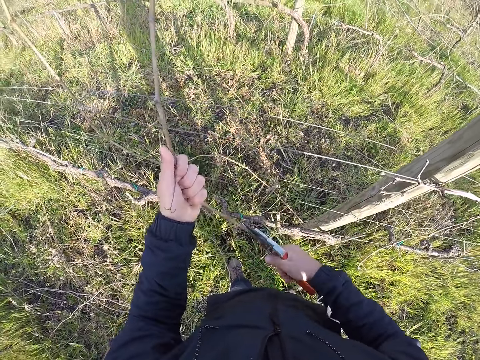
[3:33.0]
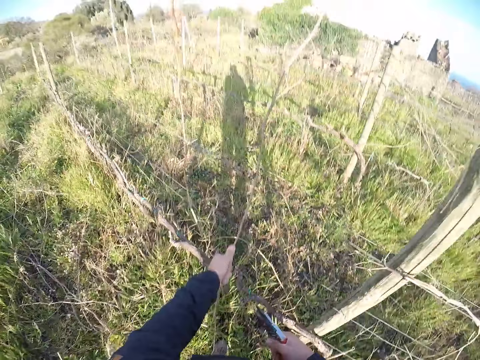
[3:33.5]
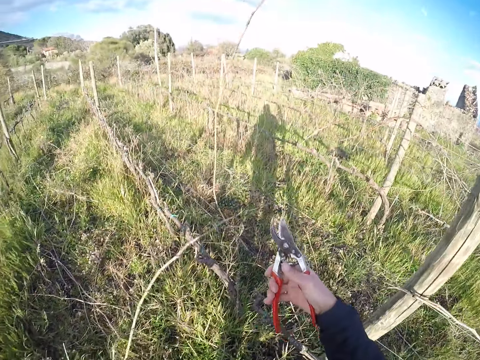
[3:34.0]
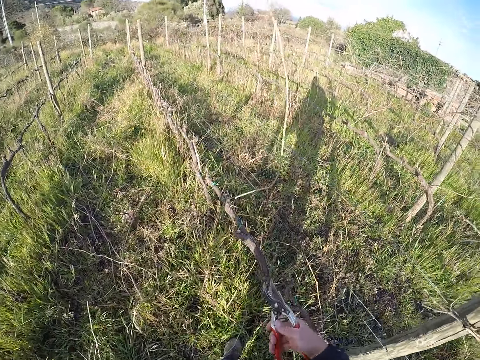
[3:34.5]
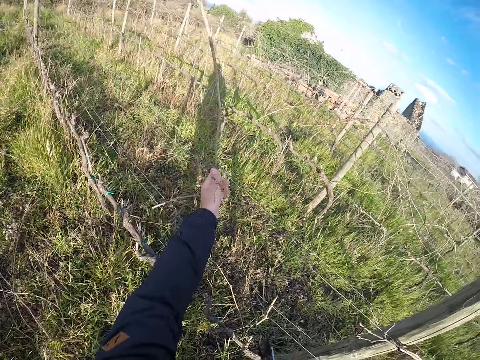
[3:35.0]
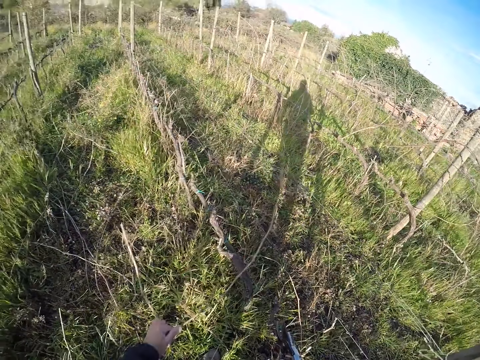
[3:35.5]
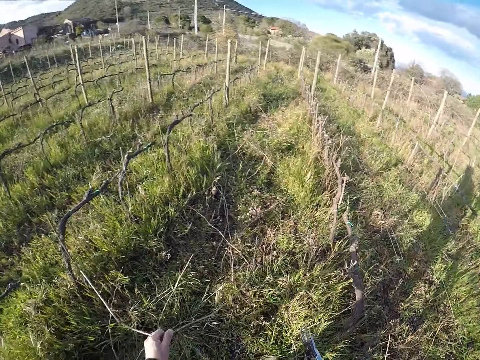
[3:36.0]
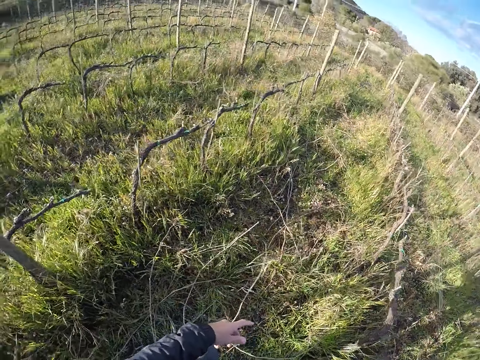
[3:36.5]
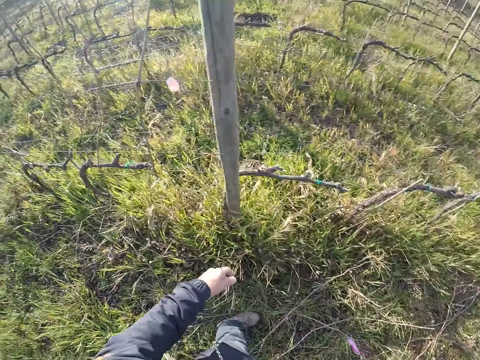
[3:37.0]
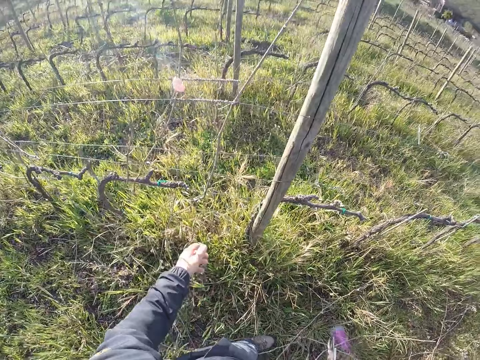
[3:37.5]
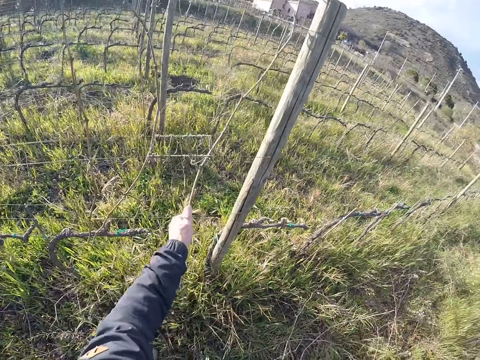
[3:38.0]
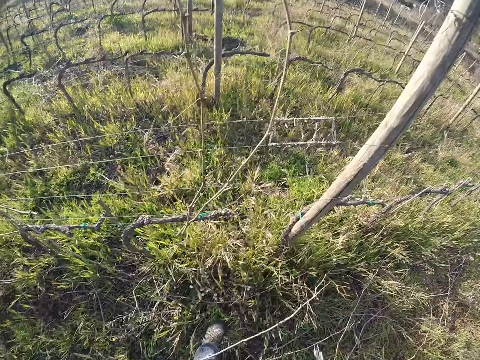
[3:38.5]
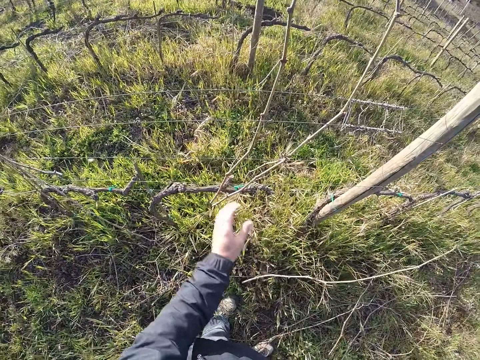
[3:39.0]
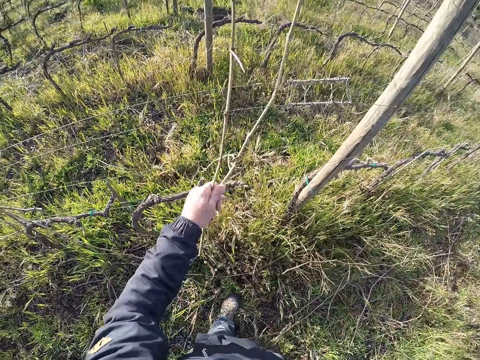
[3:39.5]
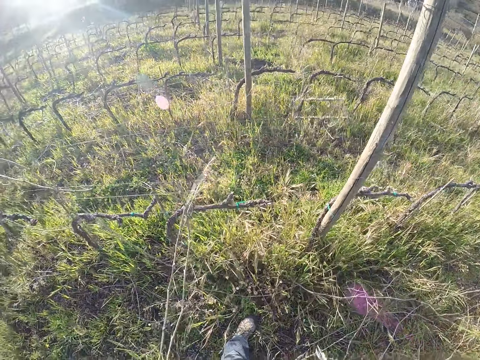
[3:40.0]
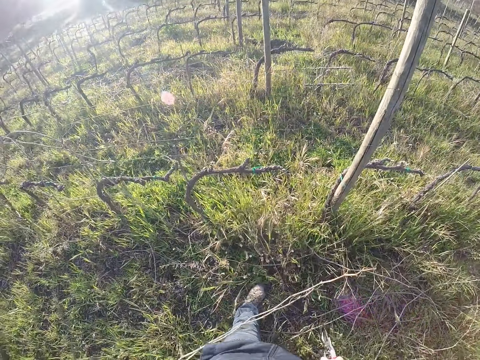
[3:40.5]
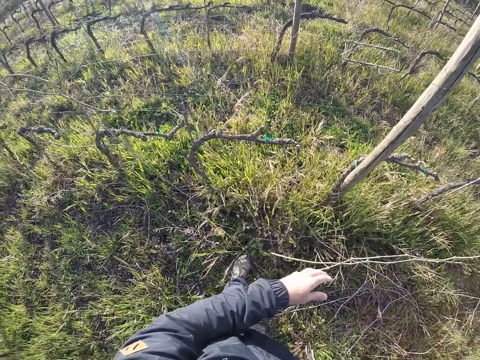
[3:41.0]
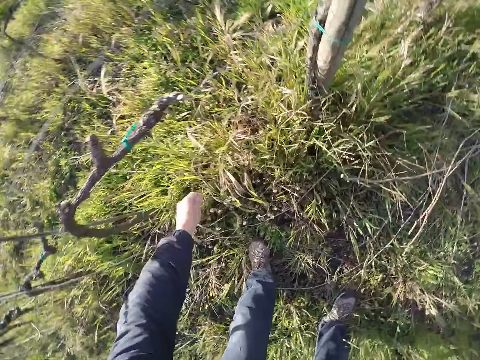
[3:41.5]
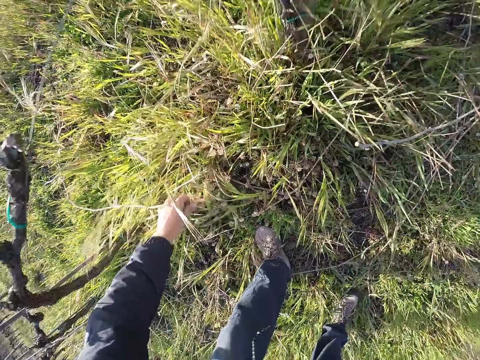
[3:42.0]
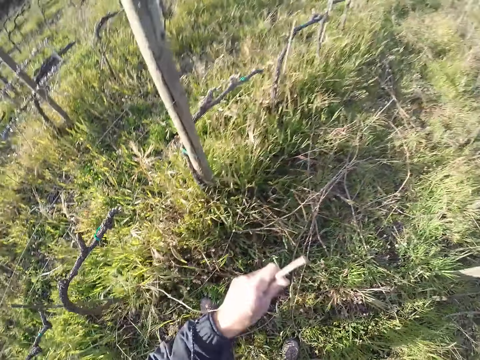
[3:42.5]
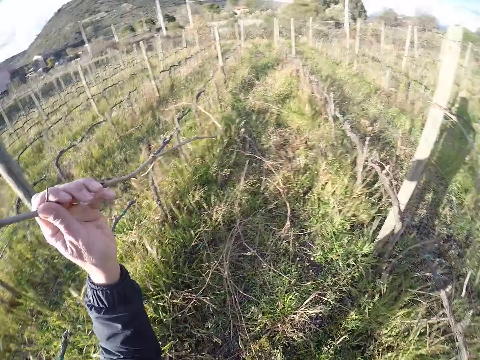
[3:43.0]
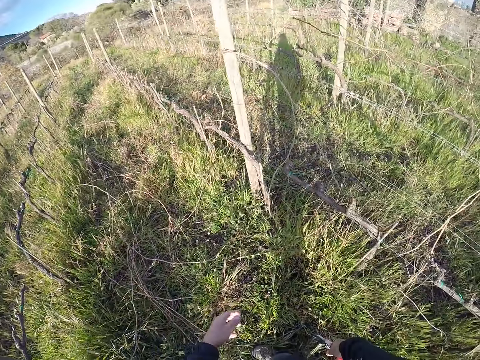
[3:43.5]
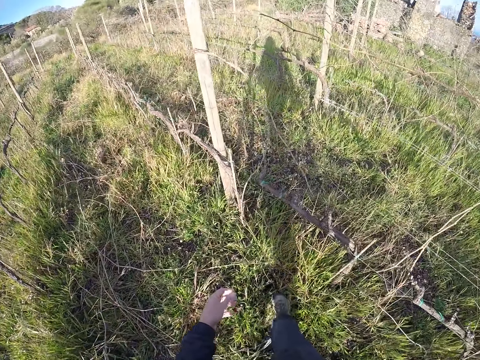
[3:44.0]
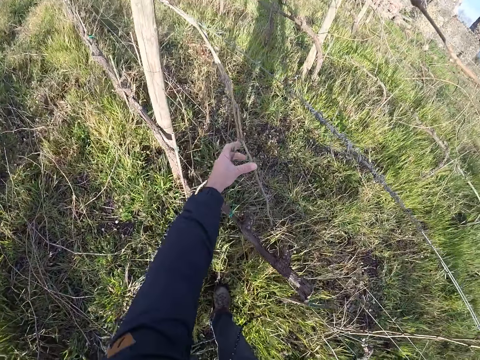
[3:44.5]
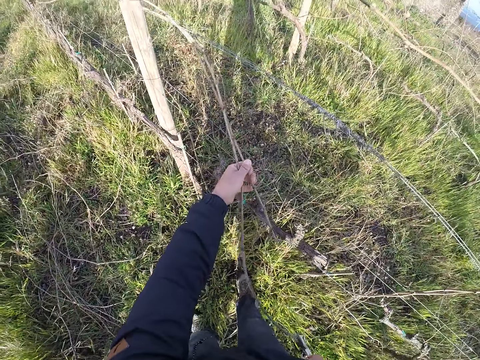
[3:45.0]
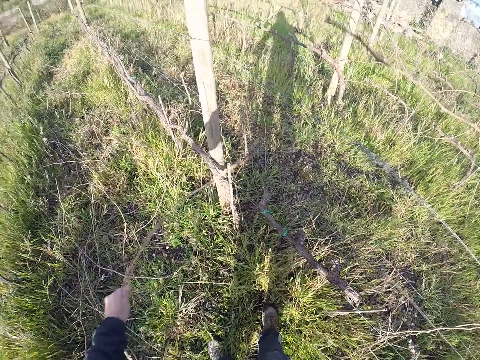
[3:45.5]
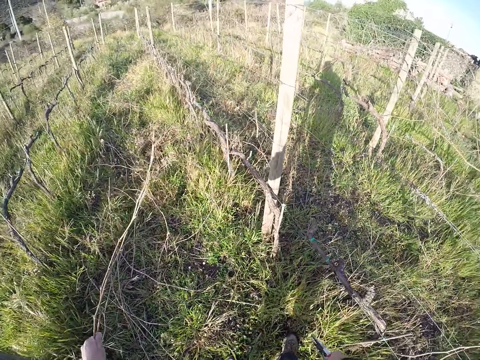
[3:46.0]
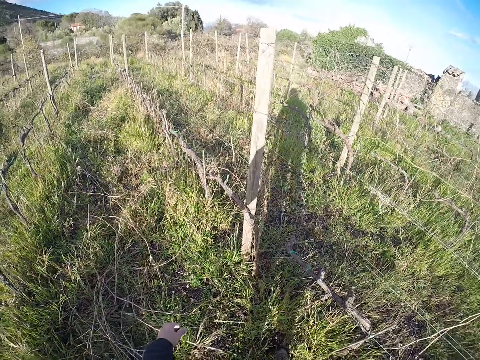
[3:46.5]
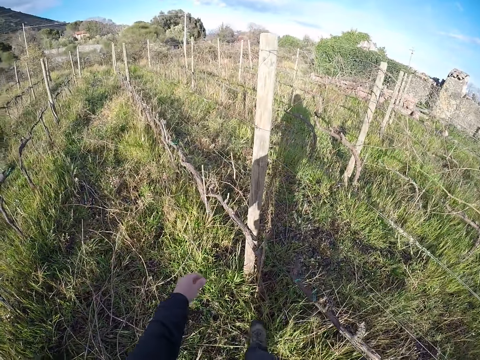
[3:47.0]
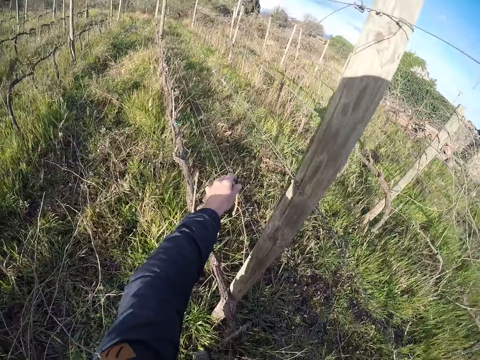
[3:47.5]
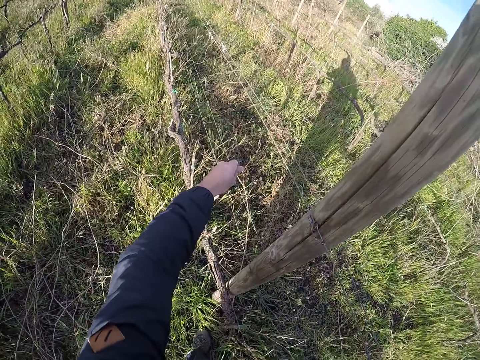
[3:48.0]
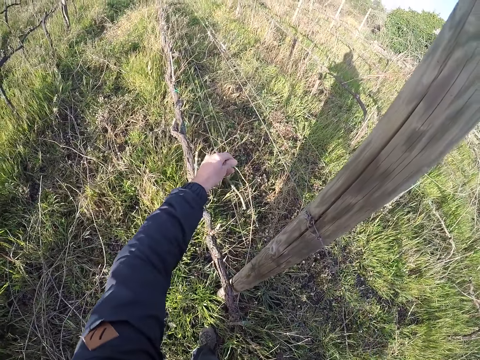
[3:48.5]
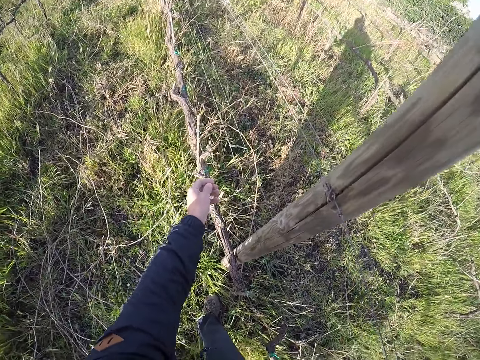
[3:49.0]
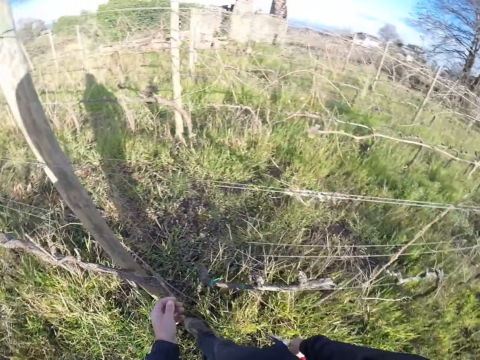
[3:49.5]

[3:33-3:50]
The camera wearer cuts the stick or dry branch from the barbed wire with the secateurs in his right hand. He pulls the stick from the barbed wire with his left hand. He drops the stick in his left hand on the ground. He pulls a stick from the barbed wire with his left hand. He drops the sticks on the ground with his left hand. He turns around. He pulls a stick from the barbed wire with his left hand. He drops the stick in his left hand on the ground. He pulls a stick from the barbed wire with his left hand. He drops two sticks in his left hand on the ground. He picks up a stick on the floor with his left hand. He drops the stick in his left hand on the ground. He pulls a stick from the barbed wire with his left hand. He drops the stick on the ground with his left hand. He pushes a stick down from the barbed wire with his left hand. He picks a dry branch on the fence.

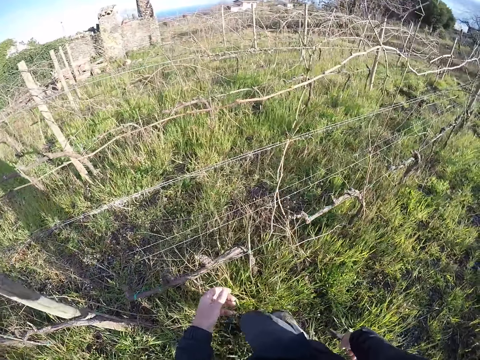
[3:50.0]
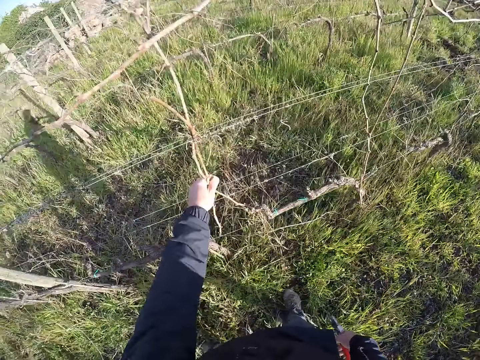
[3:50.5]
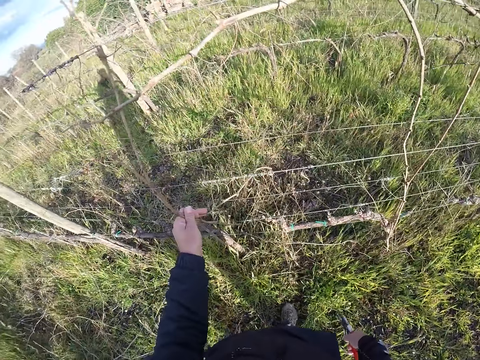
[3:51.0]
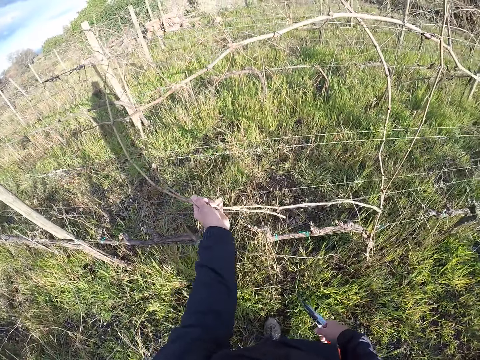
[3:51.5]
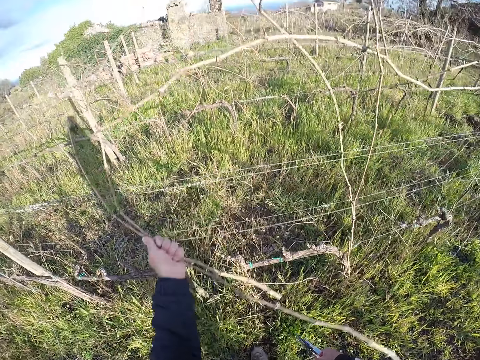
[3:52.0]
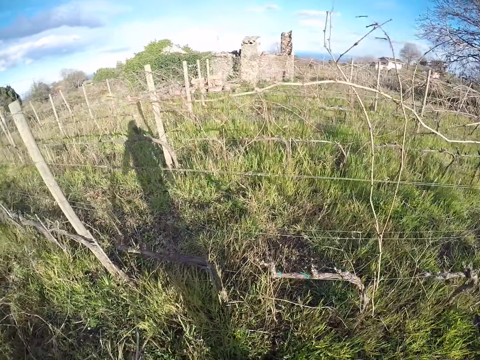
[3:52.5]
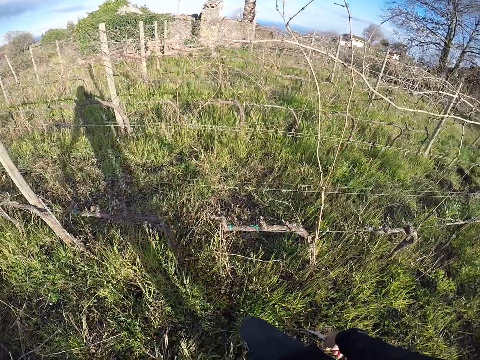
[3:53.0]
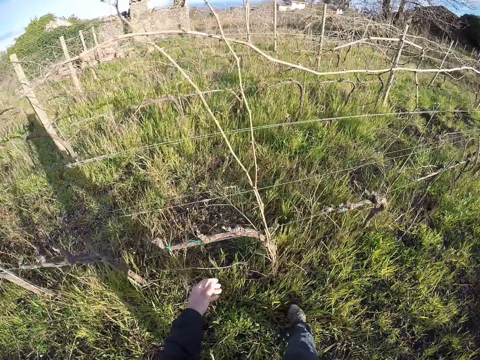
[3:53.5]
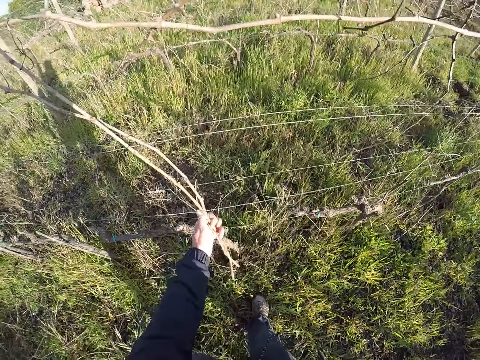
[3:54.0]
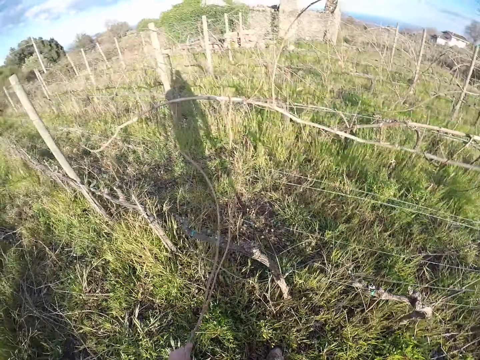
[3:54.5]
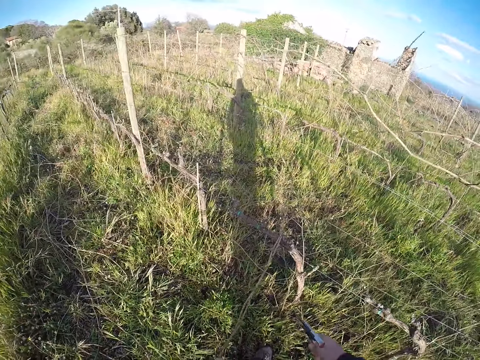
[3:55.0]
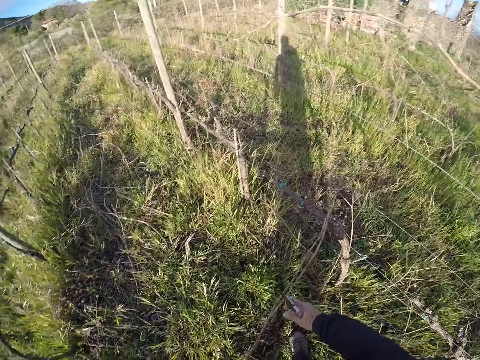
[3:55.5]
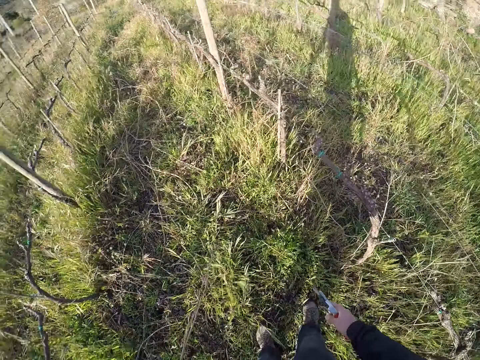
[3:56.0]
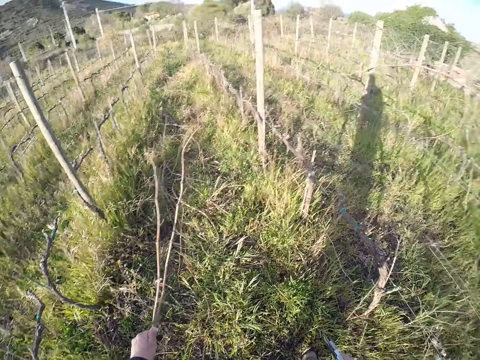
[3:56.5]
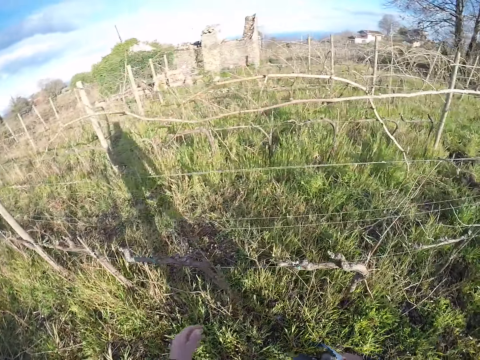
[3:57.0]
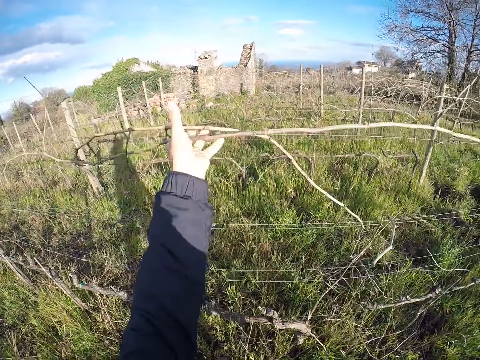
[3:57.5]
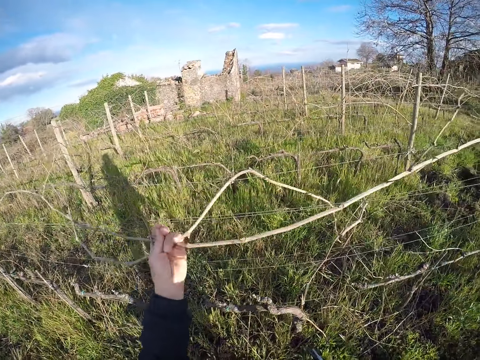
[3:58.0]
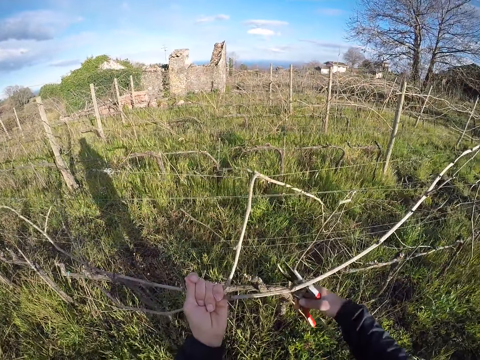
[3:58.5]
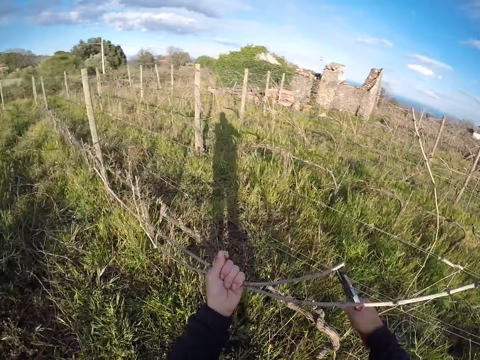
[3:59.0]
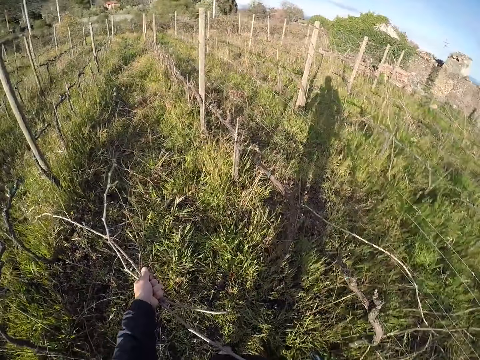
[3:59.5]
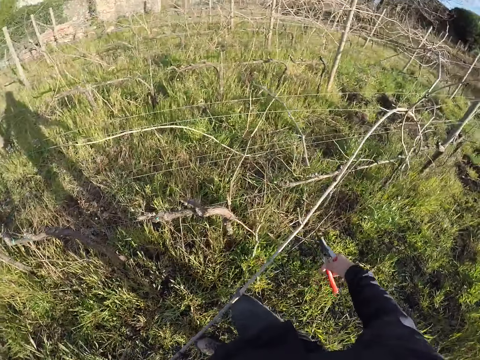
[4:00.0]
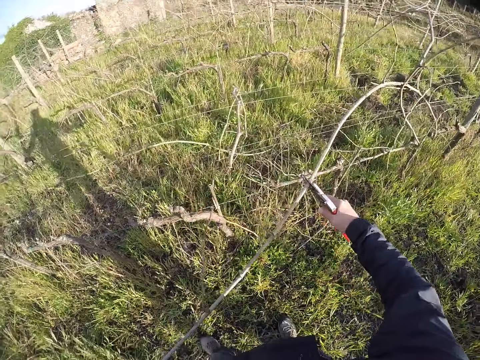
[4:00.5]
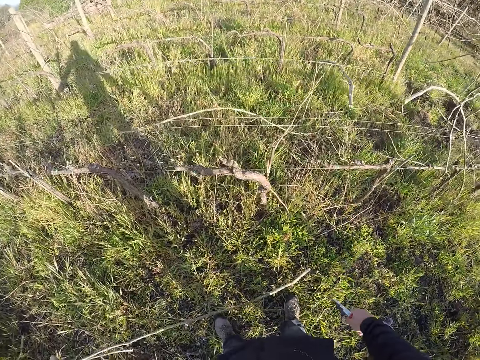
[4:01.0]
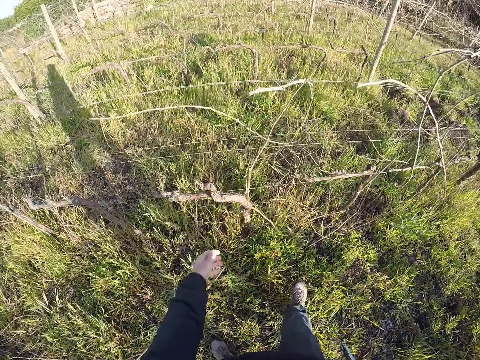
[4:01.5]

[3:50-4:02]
The camera wearer pulls two sticks or dry branches from the barbed wire with his left hand. He puts a dry branch on the ground. He pulls two sticks from the barbed wire with his left hand. He touches the sticks in his left hand with his right hand. He drops the sticks on the ground with his left hand. He pulls two sticks from the barbed wire with his left hand. He cuts the stick from the barbed wire with the secateurs in his right hand. He puts a dry branch on the ground. He cuts the stick from the barbed wire with the secateurs in his right hand. He drops the sticks on the ground with his left hand.
